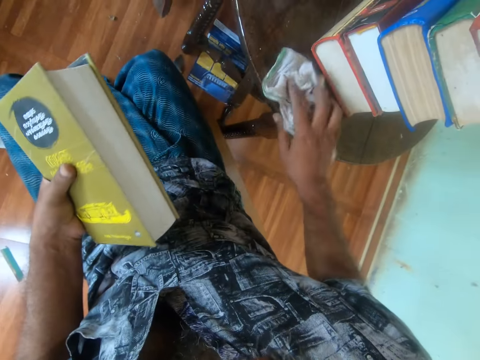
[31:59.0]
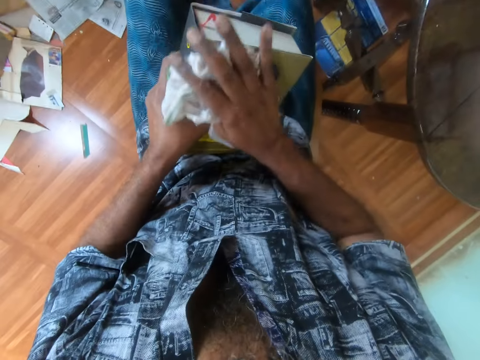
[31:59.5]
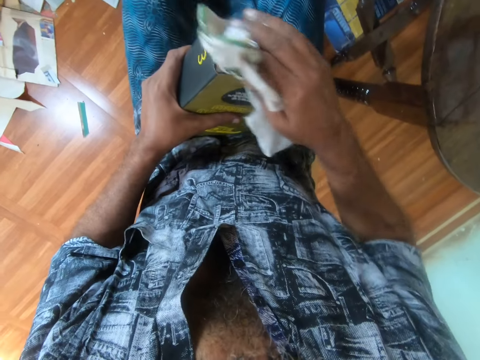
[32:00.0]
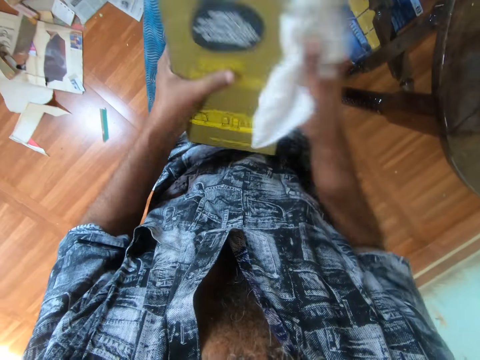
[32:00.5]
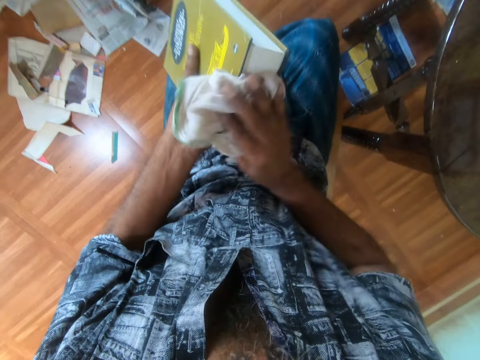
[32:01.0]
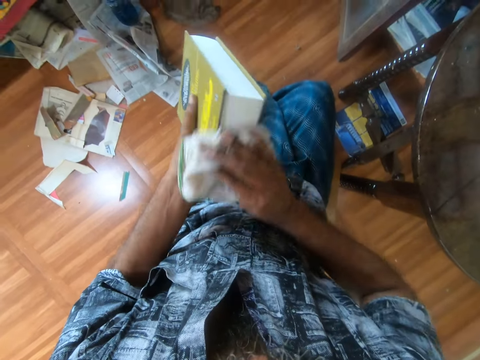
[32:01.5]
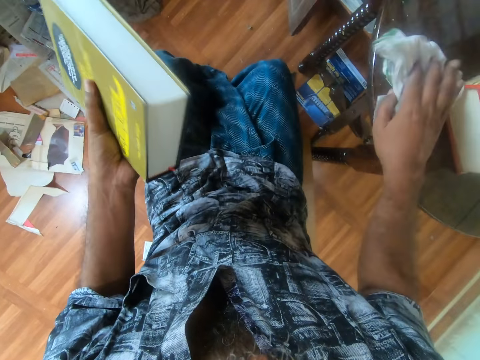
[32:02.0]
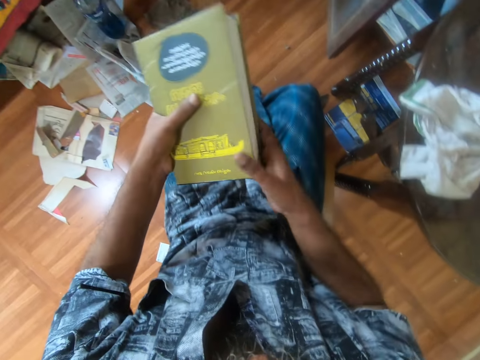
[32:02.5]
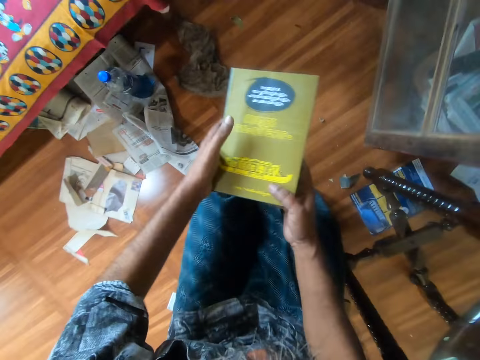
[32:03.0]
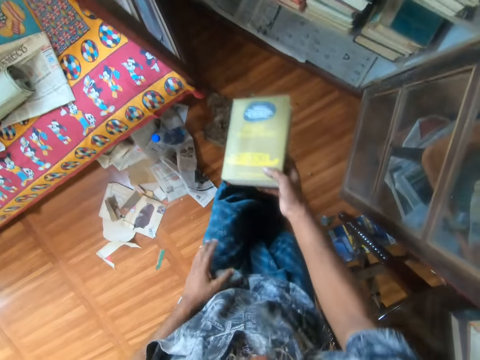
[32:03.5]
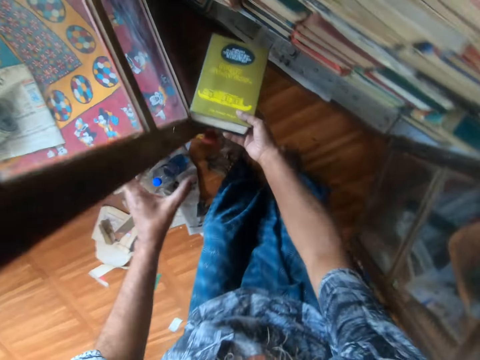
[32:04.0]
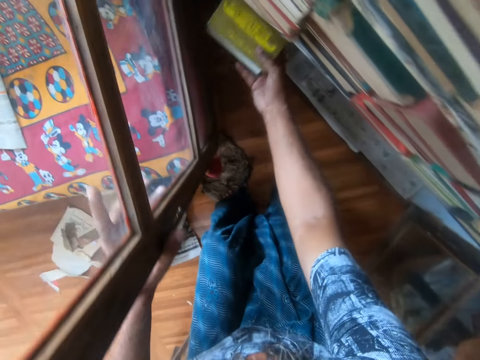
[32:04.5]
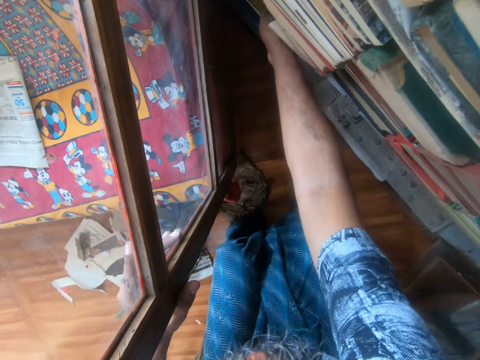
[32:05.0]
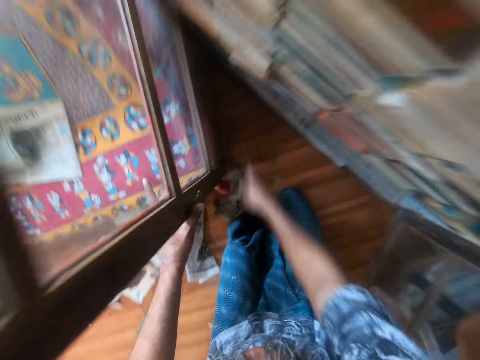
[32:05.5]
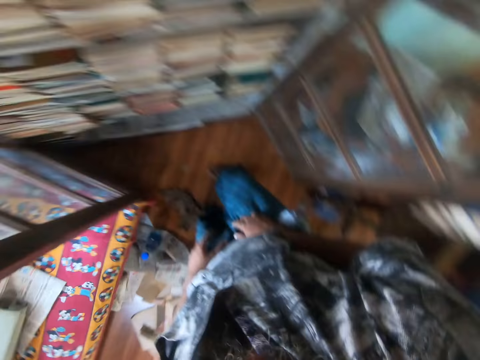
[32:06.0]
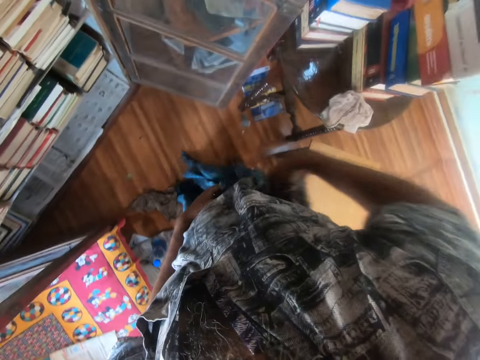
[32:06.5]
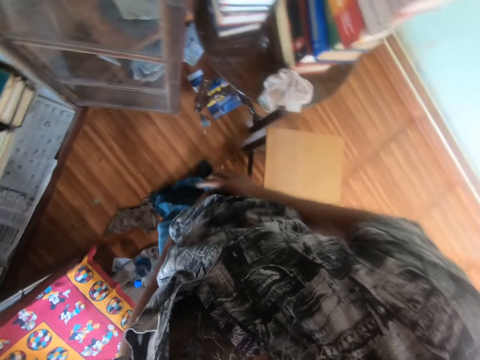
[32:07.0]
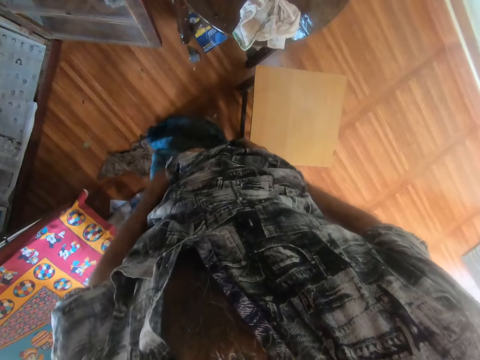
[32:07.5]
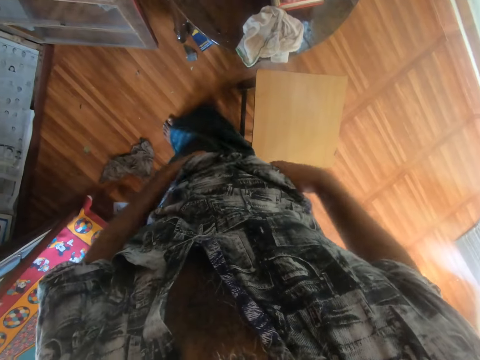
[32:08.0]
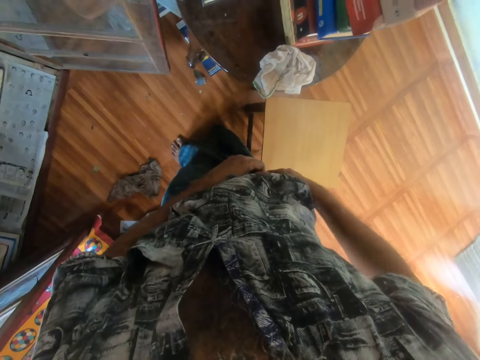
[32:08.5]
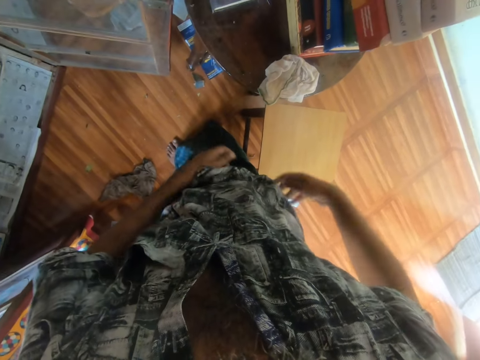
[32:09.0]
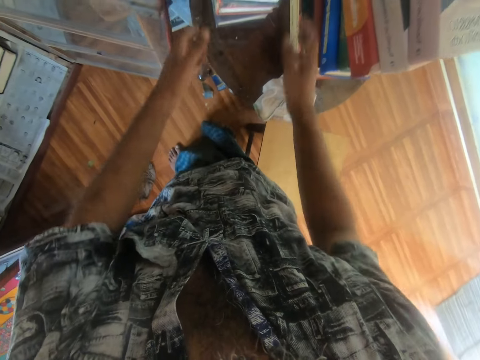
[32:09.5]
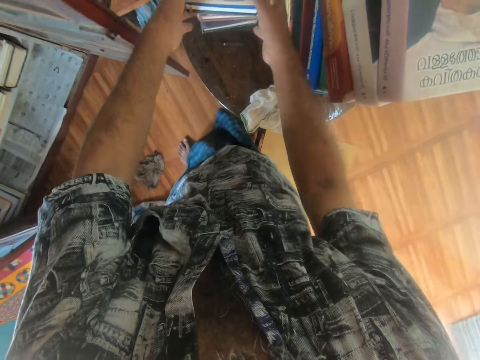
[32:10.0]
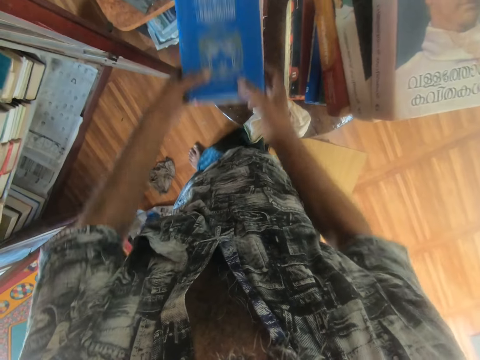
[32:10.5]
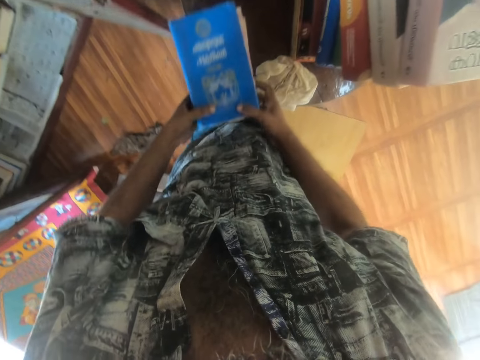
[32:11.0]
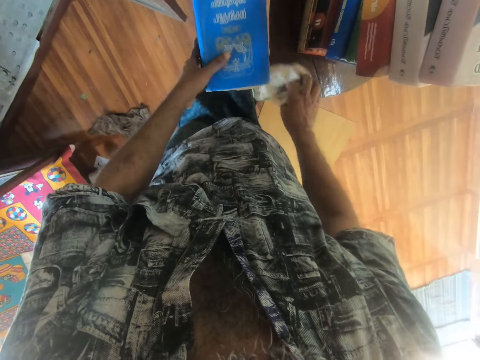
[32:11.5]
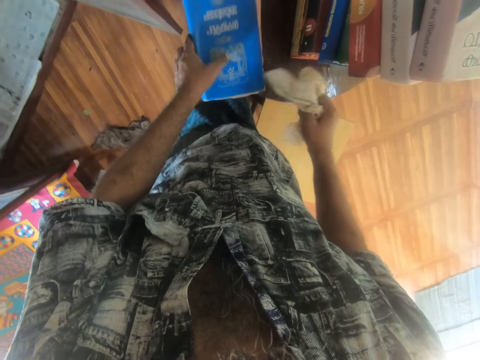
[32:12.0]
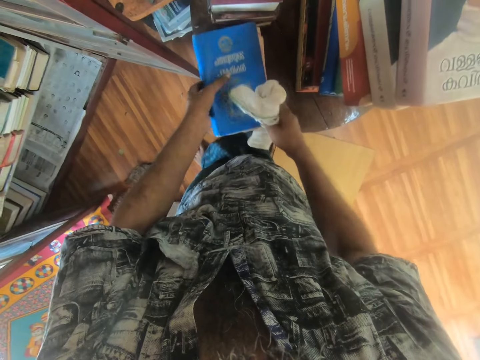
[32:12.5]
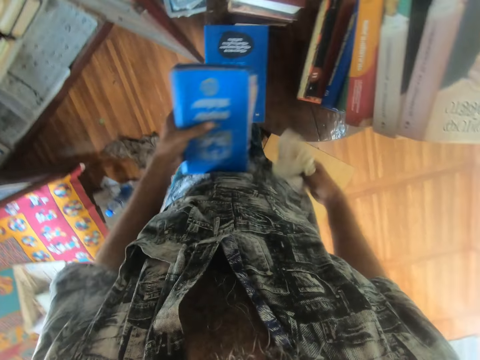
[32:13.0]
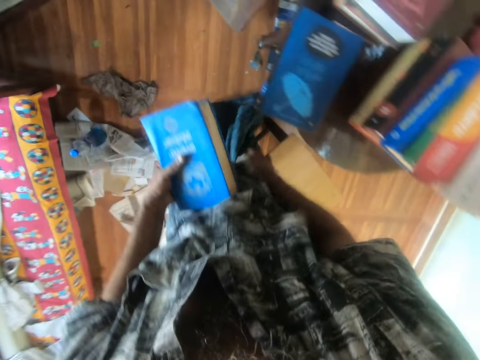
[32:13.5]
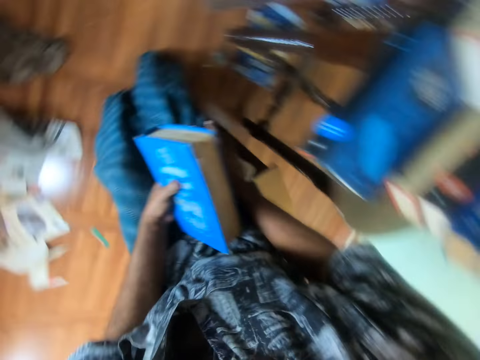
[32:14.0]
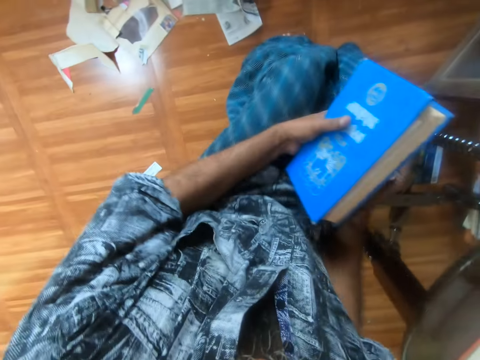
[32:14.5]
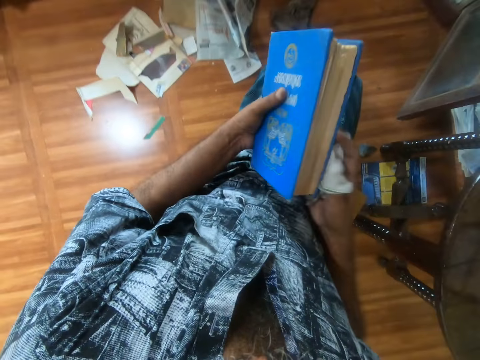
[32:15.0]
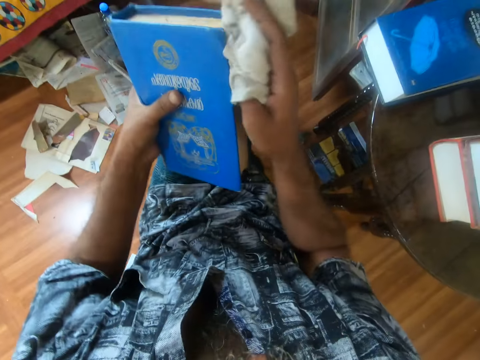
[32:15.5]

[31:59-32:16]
The camera wearer picks the cloth with the right hand. They wipe the book with the cloth. They place the cloth on the table. They stand up and walk ahead. They place the book on a shelf. They move around the cloths with both hands. They fold the cloths. They tuck in the clothes with both hands. They pick the books with both hands, carry the books with both hands and place the books on the table. They pick the cloth with the right hand. They pick the book with the left hand. They sit down.

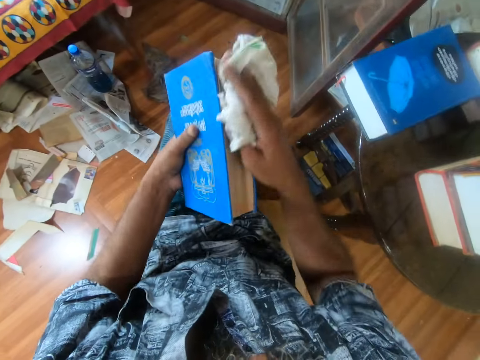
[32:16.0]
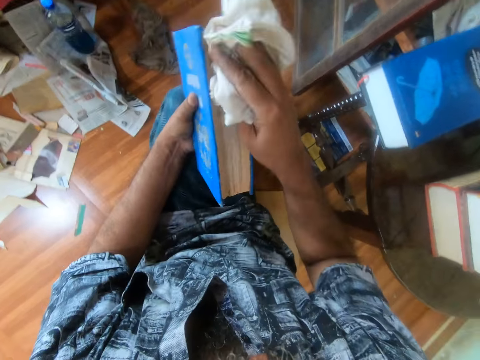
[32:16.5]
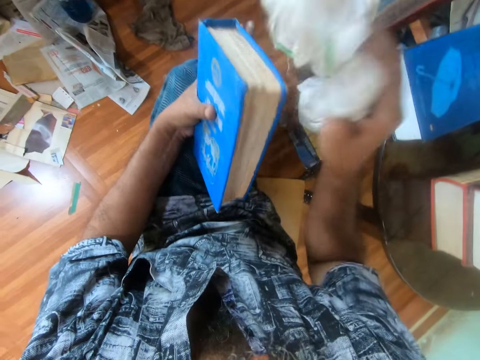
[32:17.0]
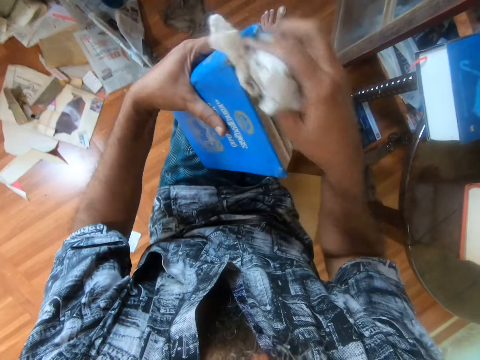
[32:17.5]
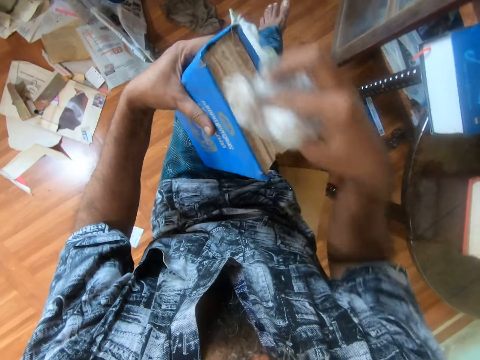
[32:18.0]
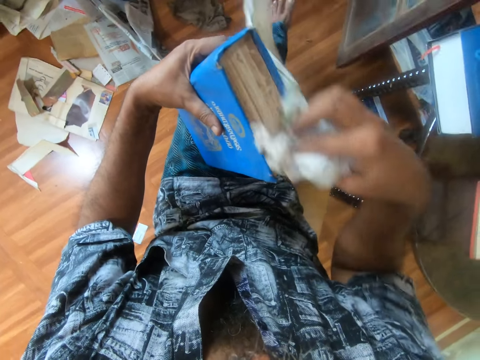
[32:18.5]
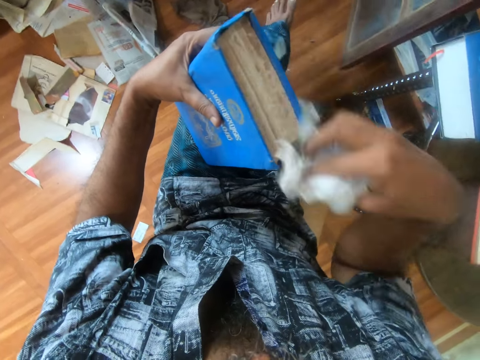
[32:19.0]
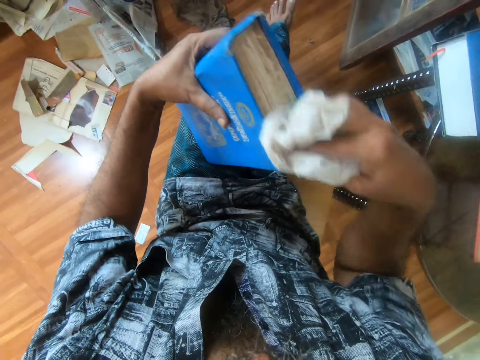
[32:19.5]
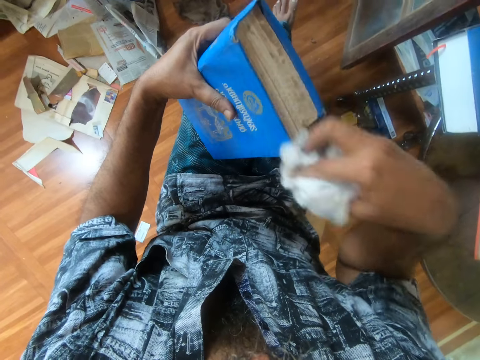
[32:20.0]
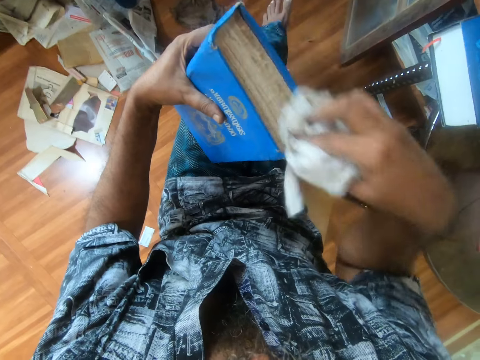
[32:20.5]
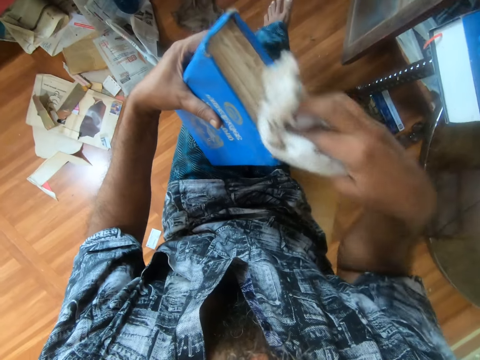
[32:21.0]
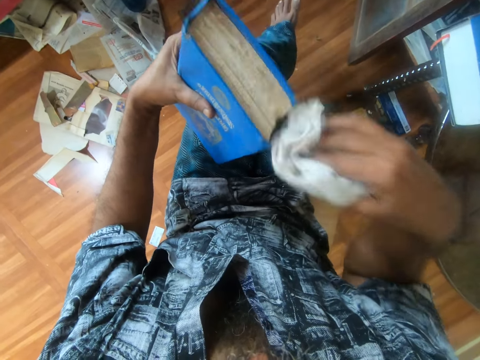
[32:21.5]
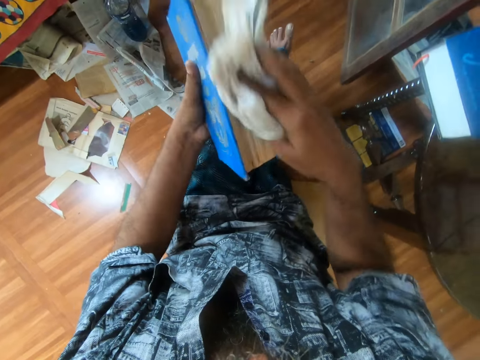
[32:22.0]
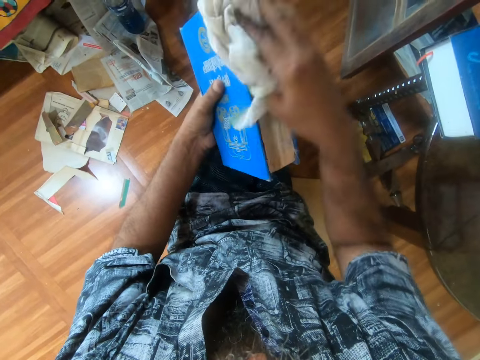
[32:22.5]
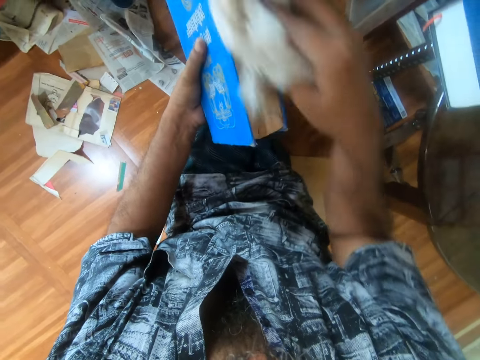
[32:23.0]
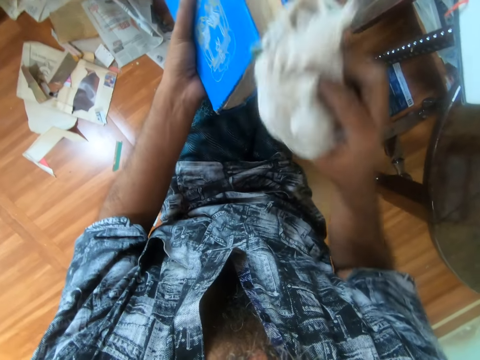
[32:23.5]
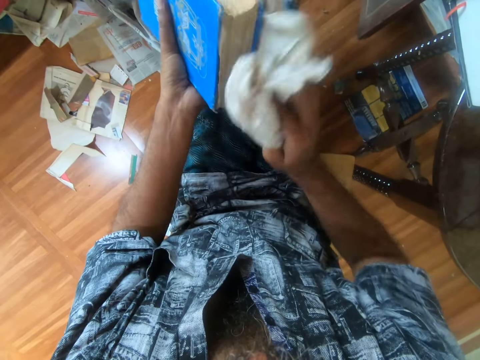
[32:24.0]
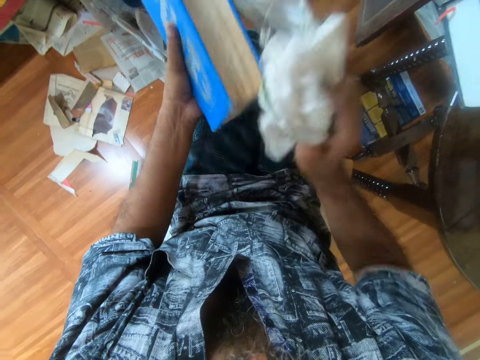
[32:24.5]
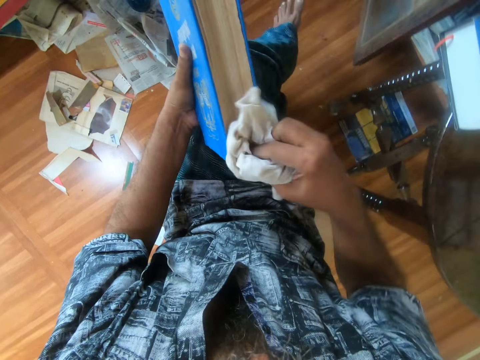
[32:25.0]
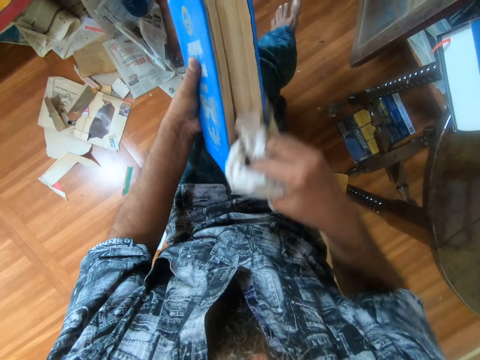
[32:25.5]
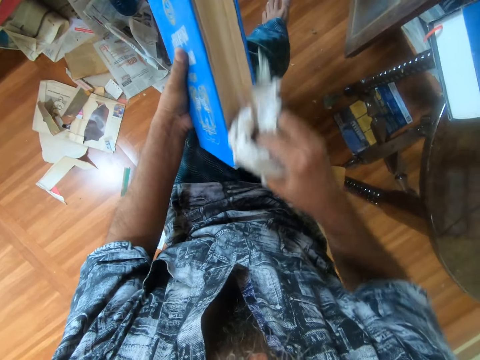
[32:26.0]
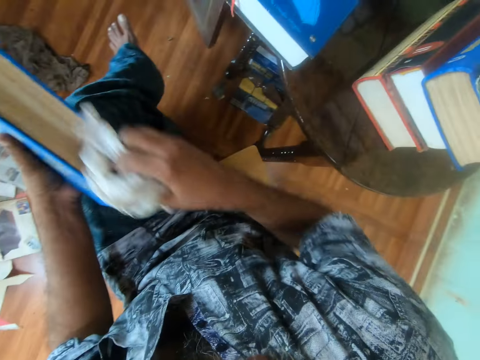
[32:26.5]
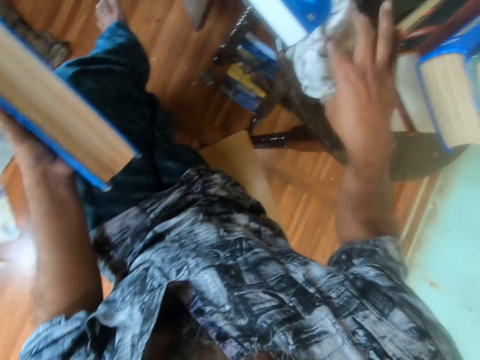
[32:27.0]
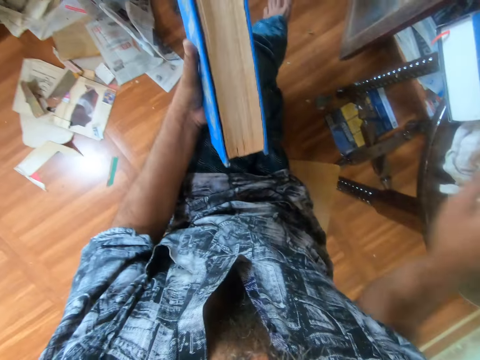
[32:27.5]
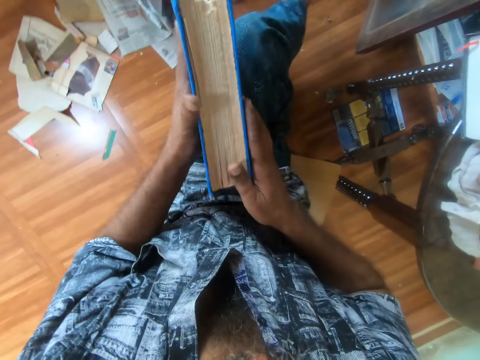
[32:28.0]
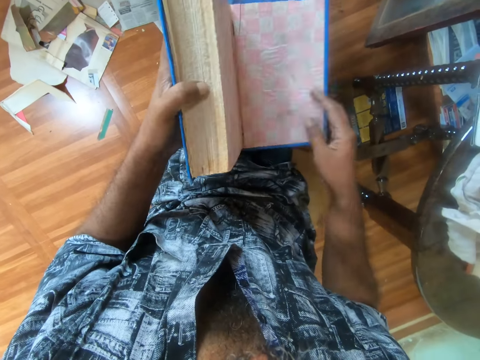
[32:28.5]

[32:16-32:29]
The camera wearer wipes the book with the cloth. They place the cloth on the table.
